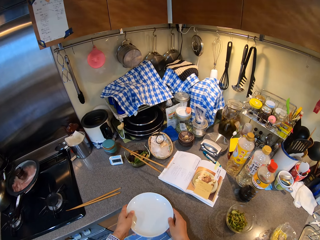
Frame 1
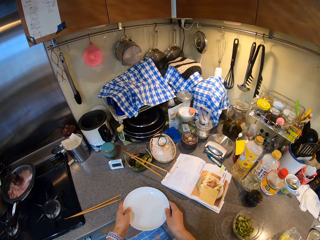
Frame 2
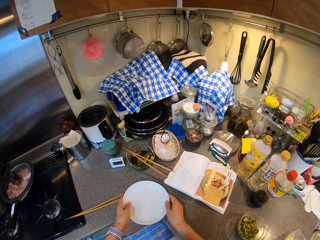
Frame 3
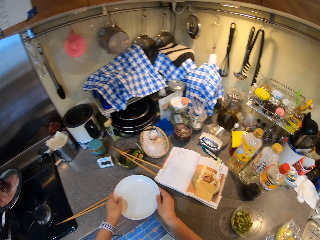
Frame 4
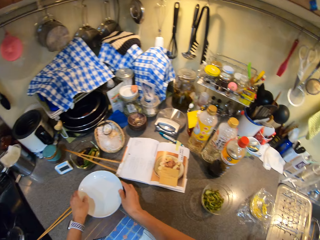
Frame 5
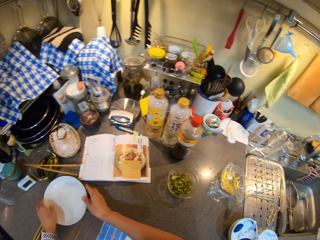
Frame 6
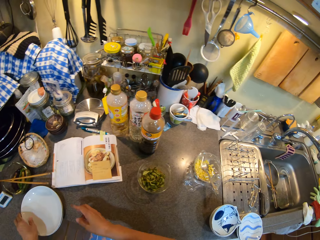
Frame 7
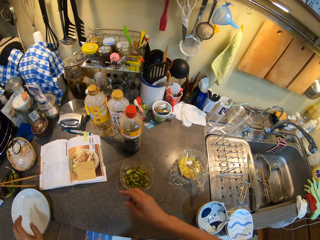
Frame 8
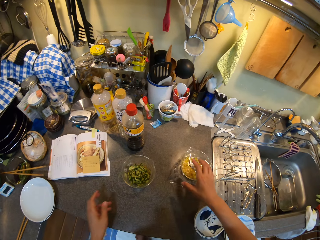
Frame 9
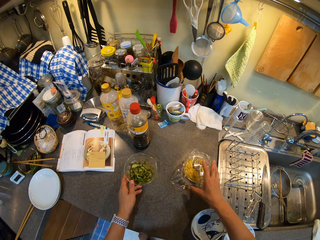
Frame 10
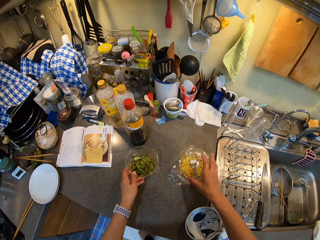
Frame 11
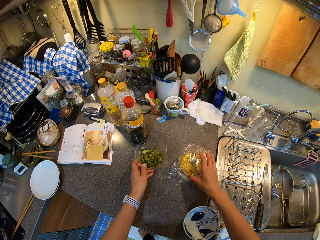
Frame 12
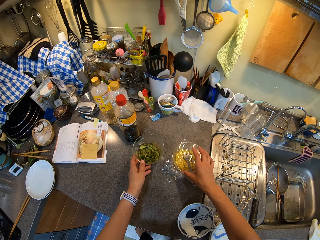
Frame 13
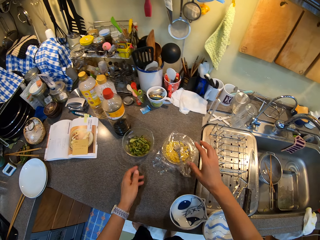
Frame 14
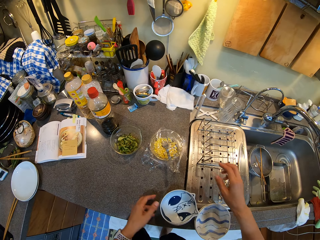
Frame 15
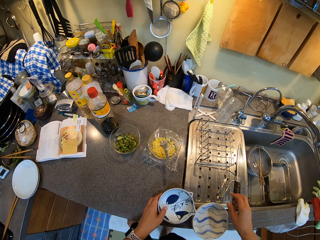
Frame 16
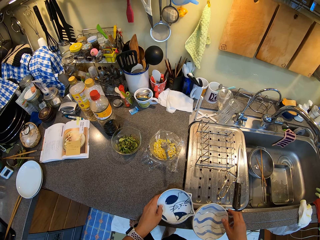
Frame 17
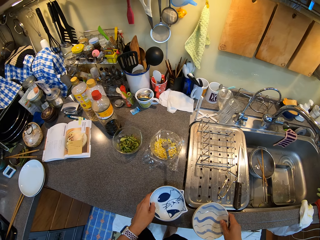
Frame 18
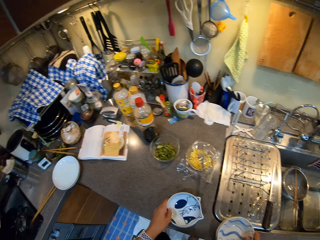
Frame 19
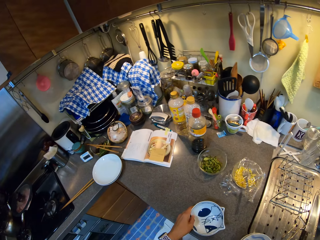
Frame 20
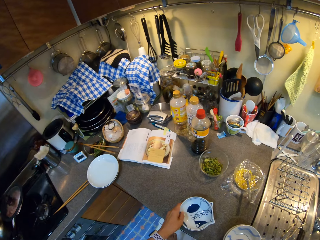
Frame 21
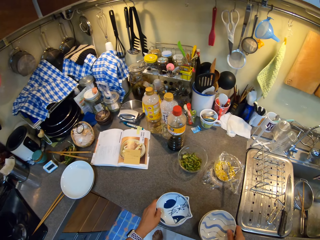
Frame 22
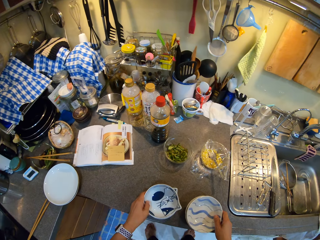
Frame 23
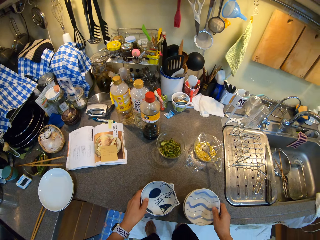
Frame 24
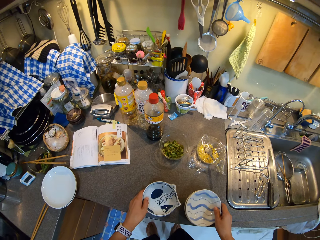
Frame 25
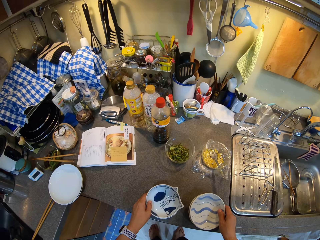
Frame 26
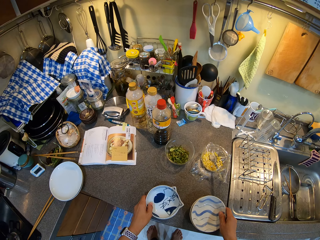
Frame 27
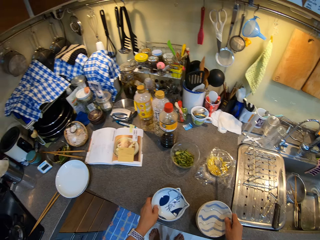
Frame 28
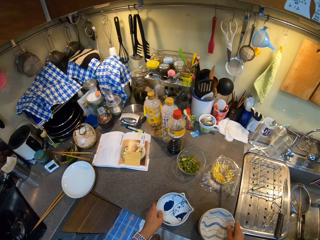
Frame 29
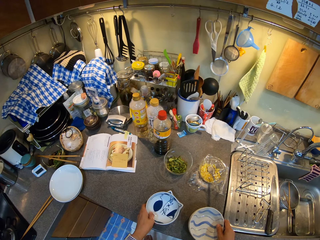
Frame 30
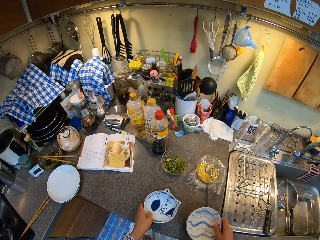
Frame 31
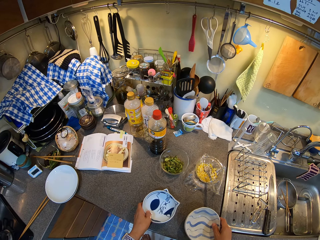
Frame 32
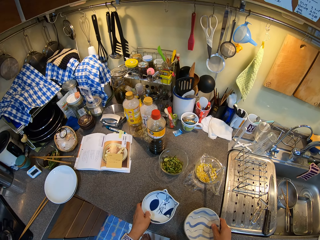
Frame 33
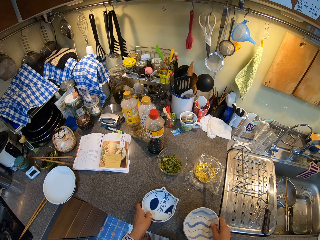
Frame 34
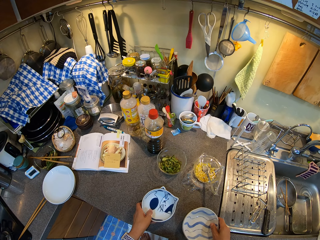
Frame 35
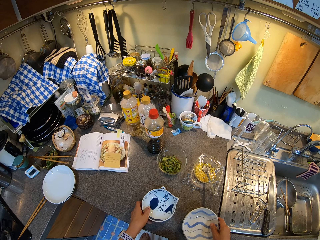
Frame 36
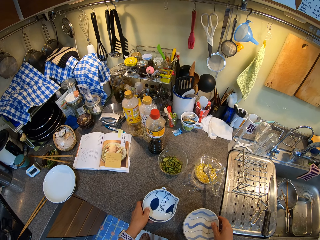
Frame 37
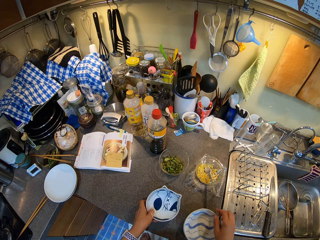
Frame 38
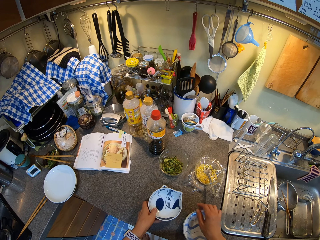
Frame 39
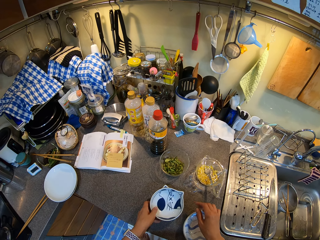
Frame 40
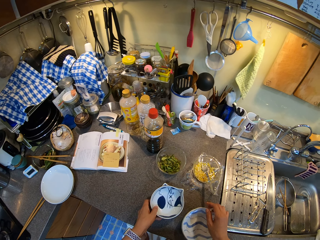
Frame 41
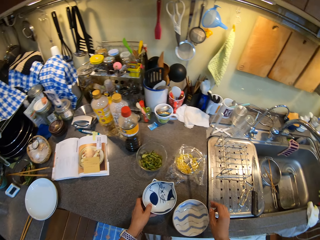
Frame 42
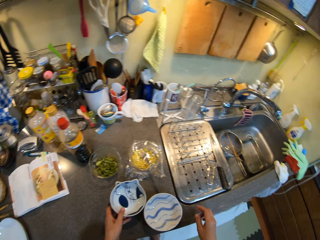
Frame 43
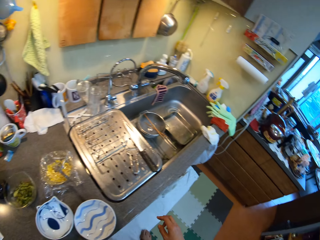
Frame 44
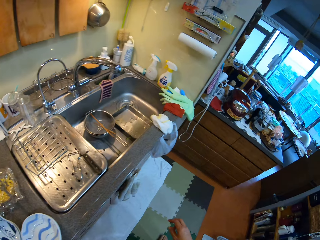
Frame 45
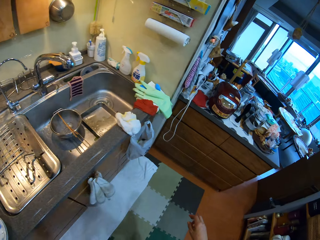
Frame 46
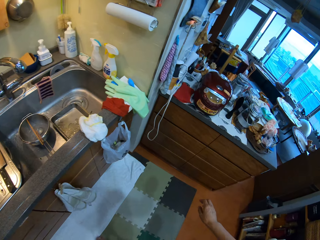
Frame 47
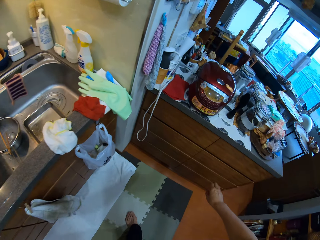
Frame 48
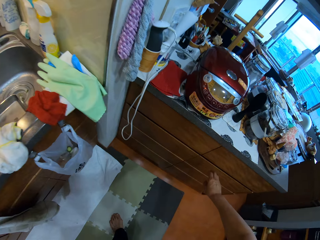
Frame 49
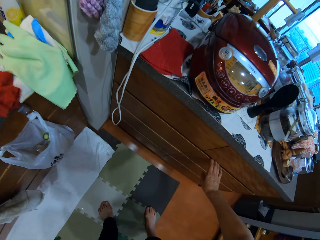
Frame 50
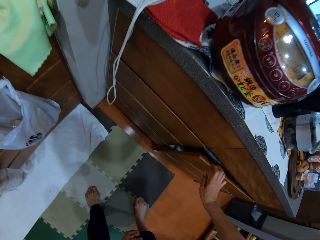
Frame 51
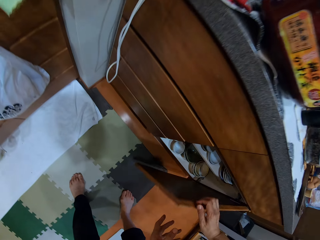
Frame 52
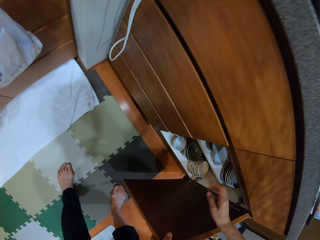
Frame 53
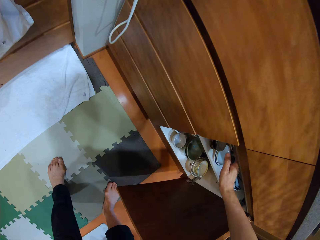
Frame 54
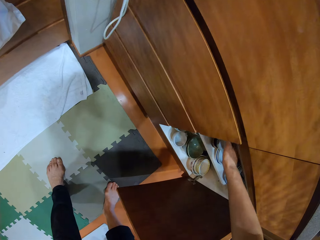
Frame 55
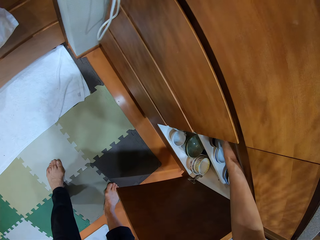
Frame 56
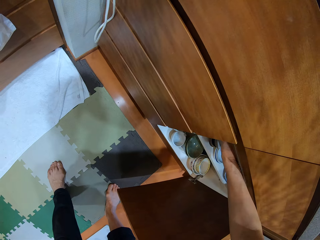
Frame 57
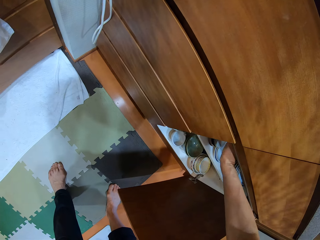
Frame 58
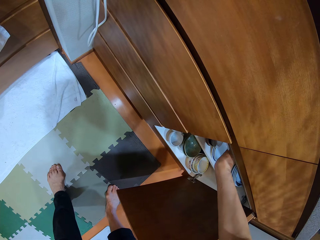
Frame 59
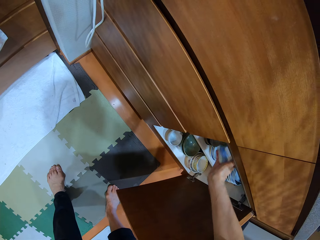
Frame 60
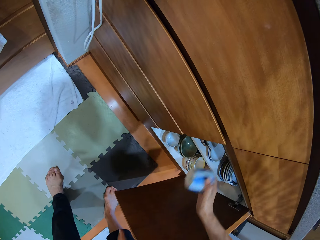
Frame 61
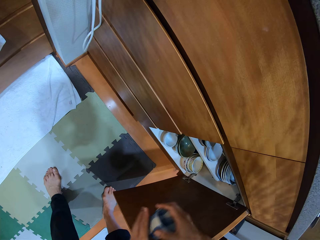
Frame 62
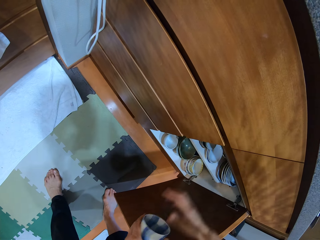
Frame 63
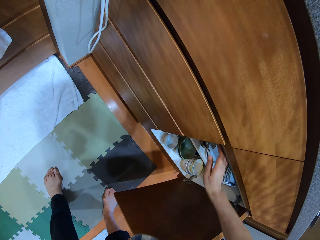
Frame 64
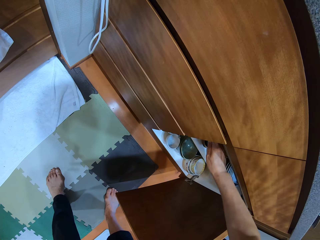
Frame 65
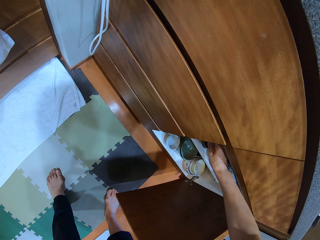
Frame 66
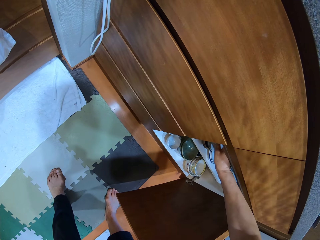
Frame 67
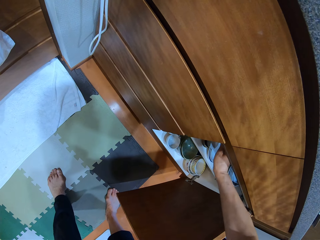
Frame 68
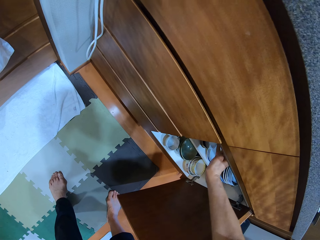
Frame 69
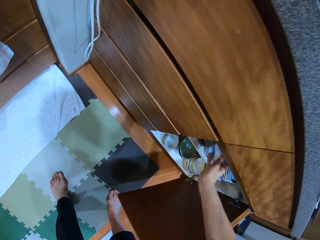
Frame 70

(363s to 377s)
The camera wearer puts plates on the kitchen counter. They push bowls. They move the plates on the kitchen counter. They open a door of the kitchen cabinet. They pick up cups.

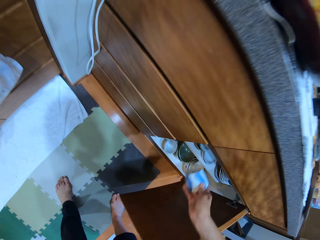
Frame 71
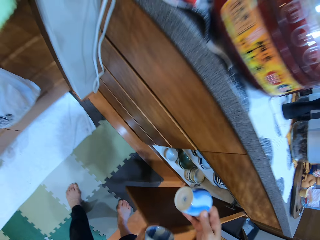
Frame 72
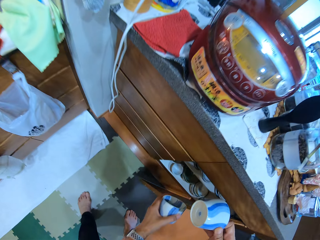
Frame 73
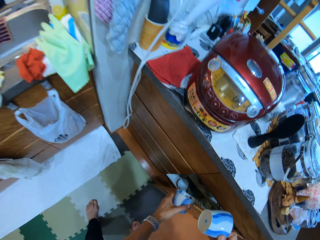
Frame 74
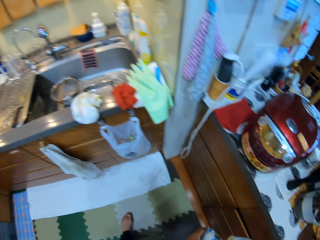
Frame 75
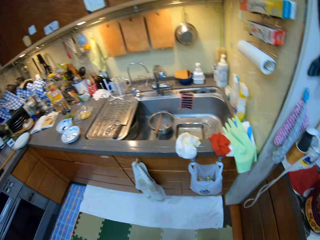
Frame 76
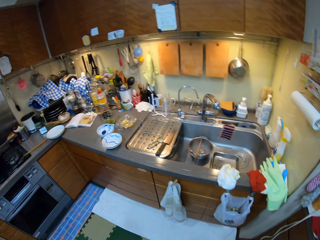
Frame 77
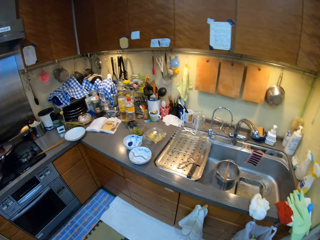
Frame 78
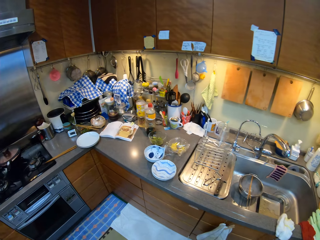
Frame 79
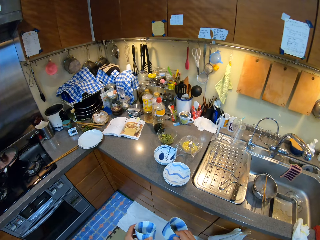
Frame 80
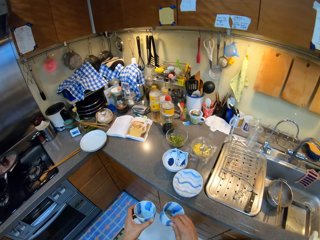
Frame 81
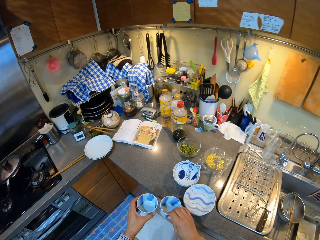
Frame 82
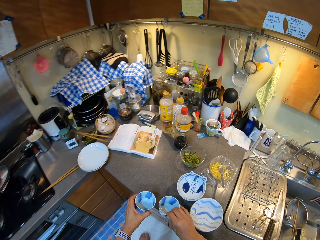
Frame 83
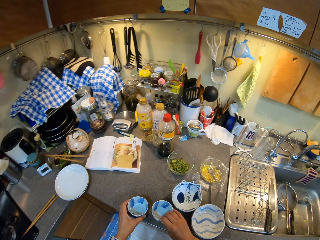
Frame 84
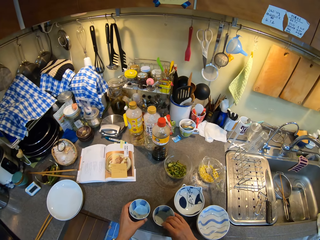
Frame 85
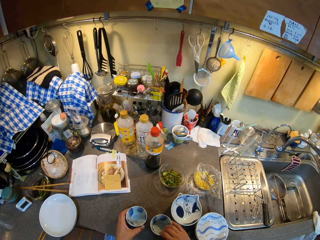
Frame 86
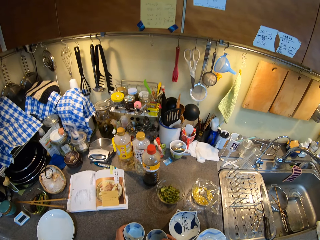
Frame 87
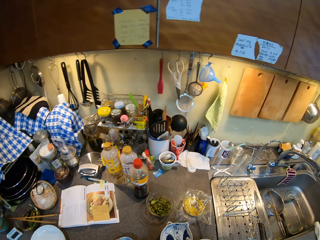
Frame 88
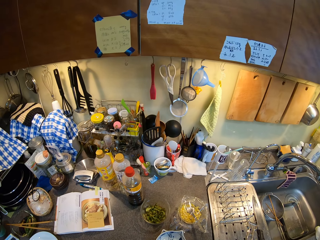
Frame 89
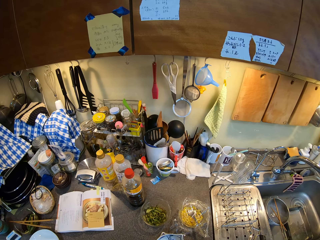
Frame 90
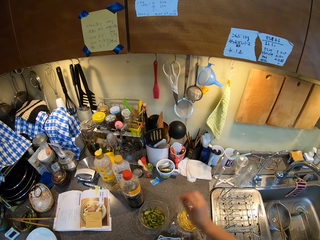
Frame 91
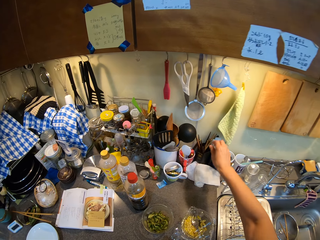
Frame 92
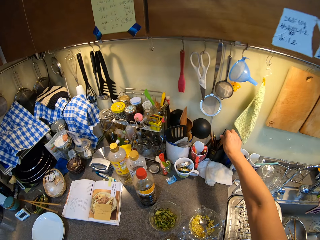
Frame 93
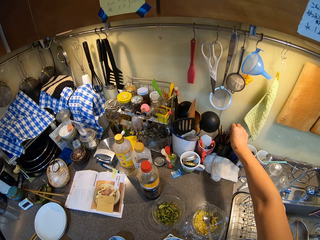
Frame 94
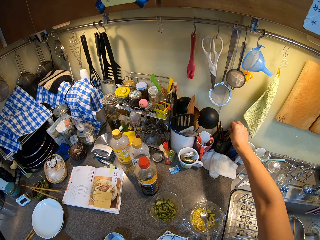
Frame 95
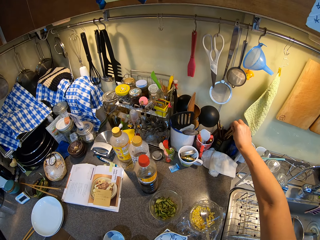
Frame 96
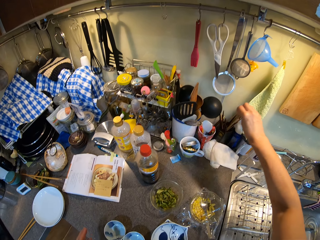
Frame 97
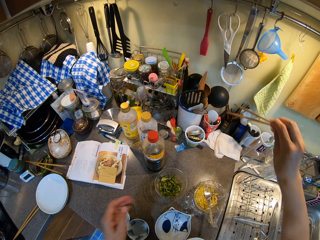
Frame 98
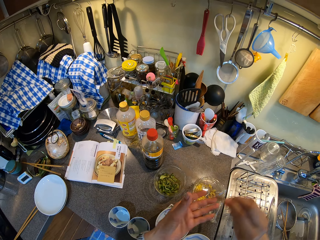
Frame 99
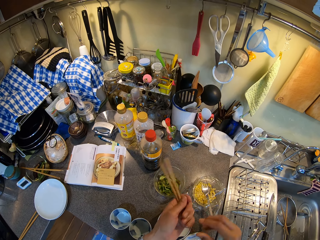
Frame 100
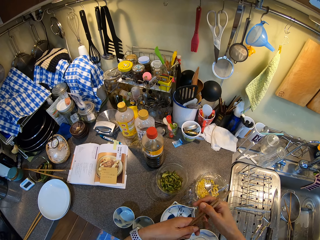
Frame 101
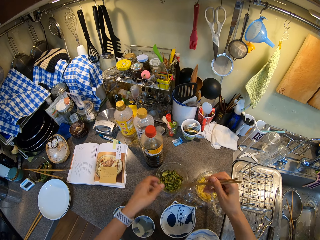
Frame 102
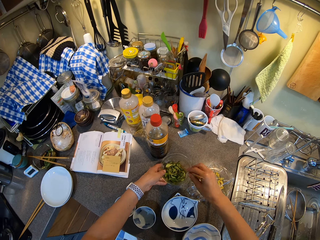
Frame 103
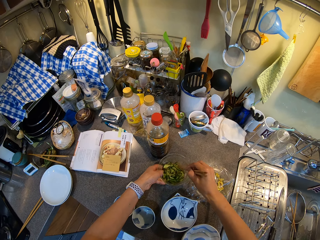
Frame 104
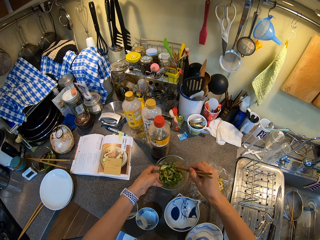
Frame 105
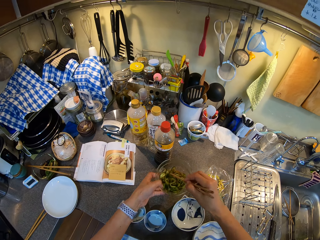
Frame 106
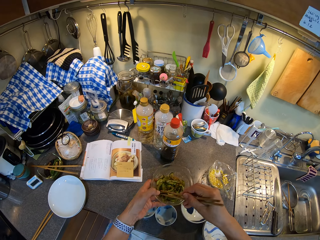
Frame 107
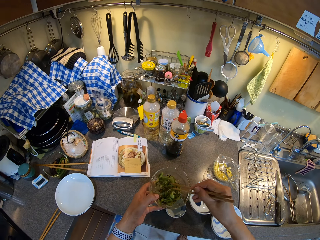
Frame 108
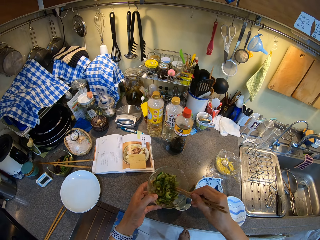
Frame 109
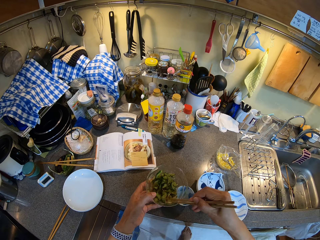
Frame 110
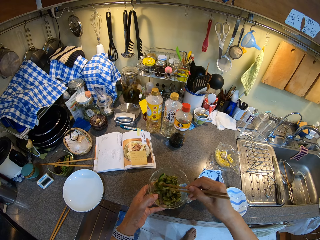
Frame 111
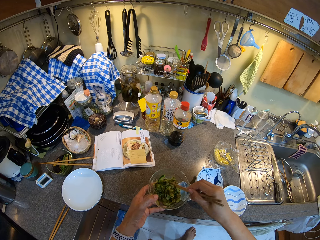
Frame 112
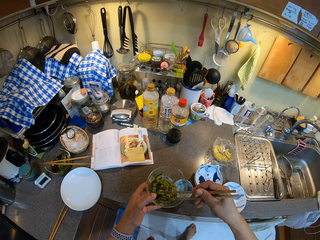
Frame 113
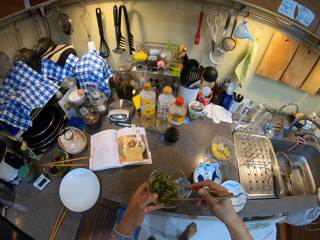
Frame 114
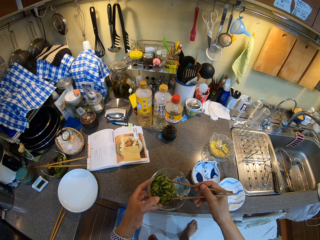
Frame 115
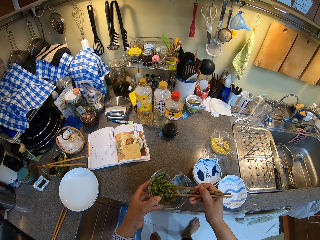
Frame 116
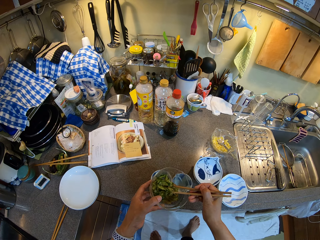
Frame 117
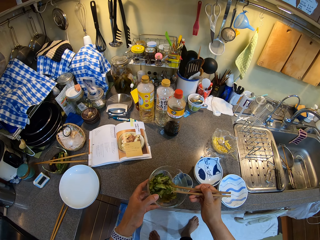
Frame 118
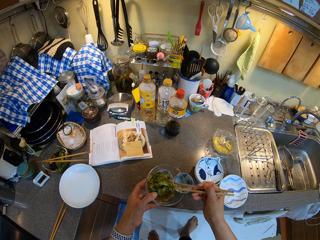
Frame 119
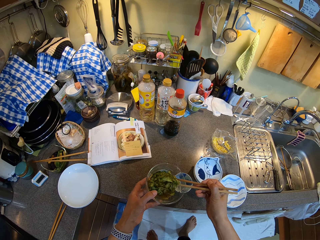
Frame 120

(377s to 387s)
The camera wearer closes the kitchen cabinet door. They walk in the kitchen. They put the cups on the kitchen counter. They pick up serving wooden sticks. They pick up a bowl of cooked cucumber. They put salads in the bowls.
